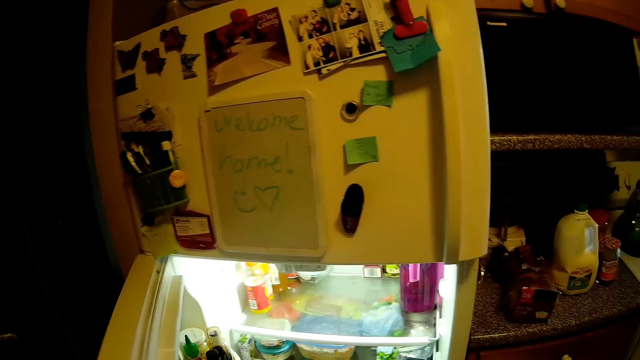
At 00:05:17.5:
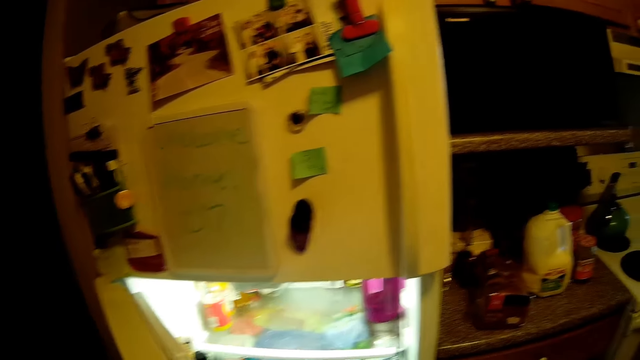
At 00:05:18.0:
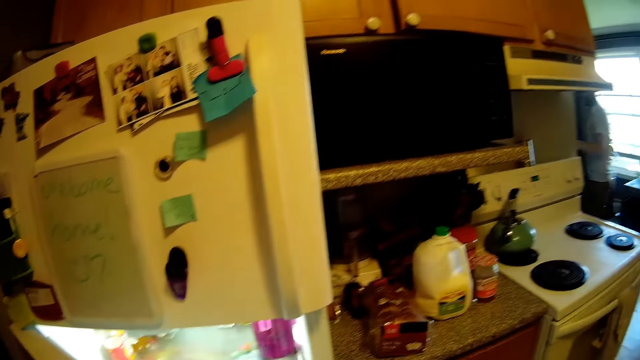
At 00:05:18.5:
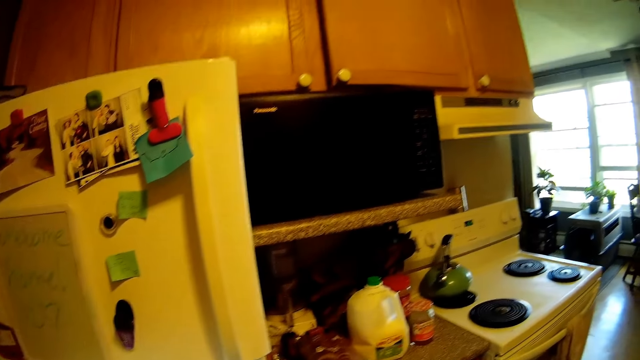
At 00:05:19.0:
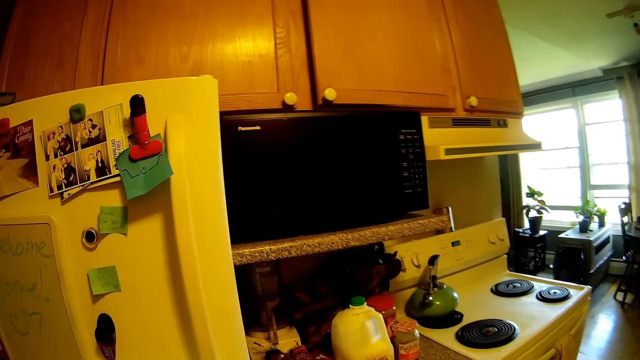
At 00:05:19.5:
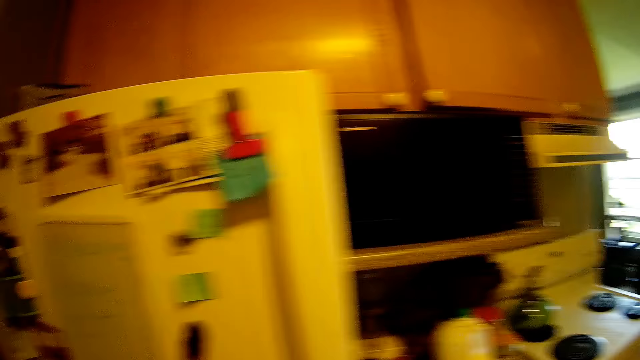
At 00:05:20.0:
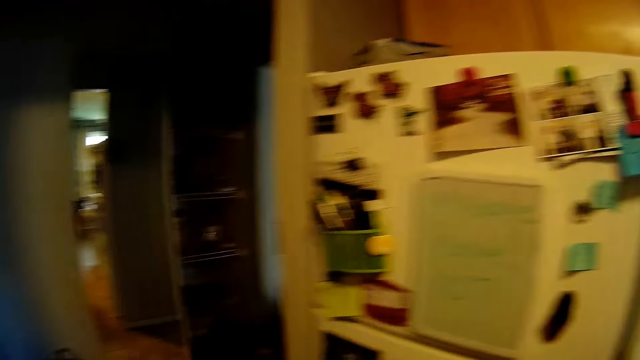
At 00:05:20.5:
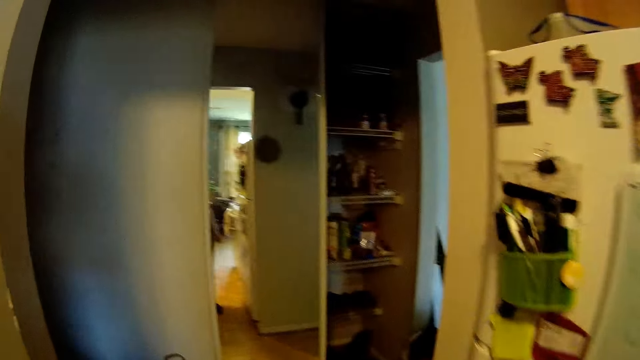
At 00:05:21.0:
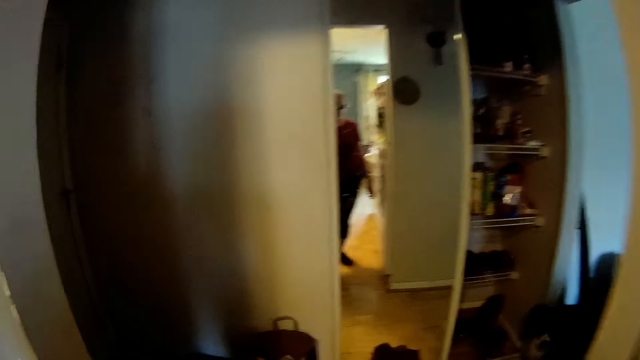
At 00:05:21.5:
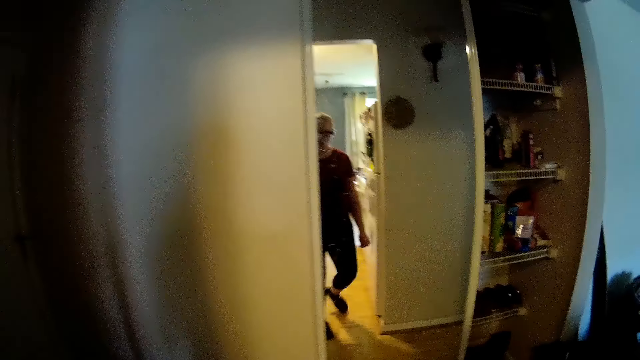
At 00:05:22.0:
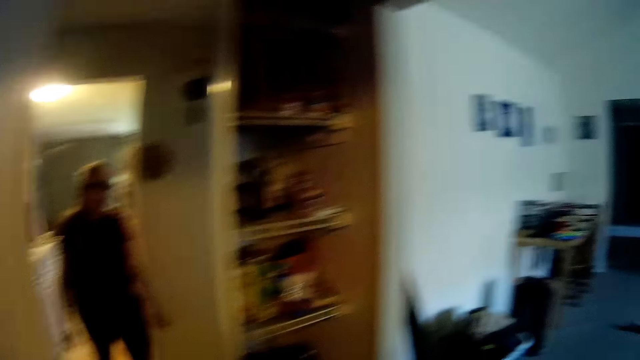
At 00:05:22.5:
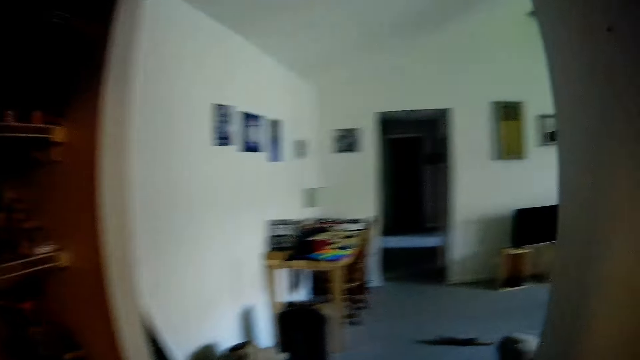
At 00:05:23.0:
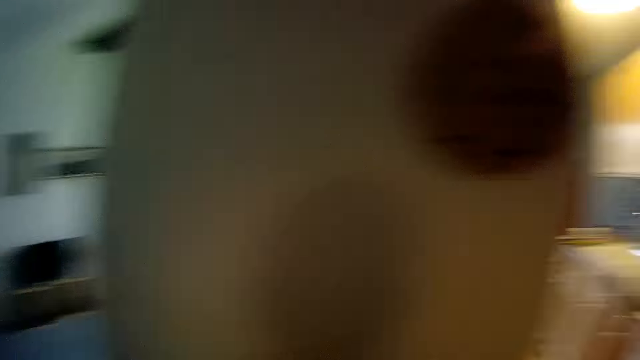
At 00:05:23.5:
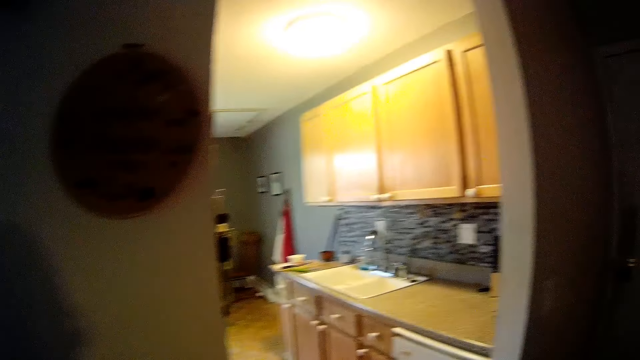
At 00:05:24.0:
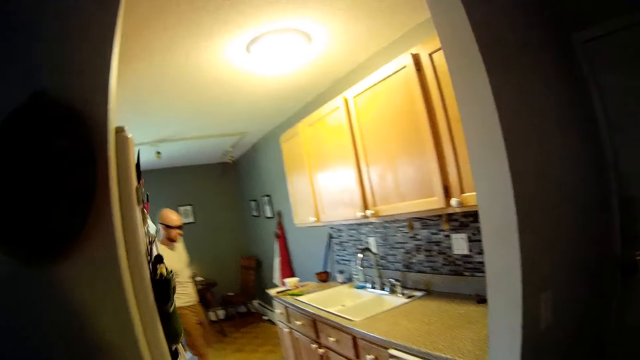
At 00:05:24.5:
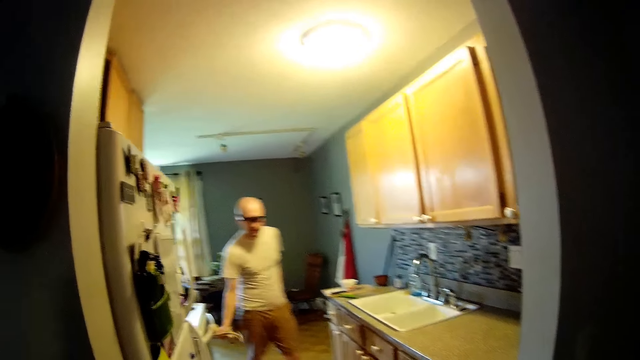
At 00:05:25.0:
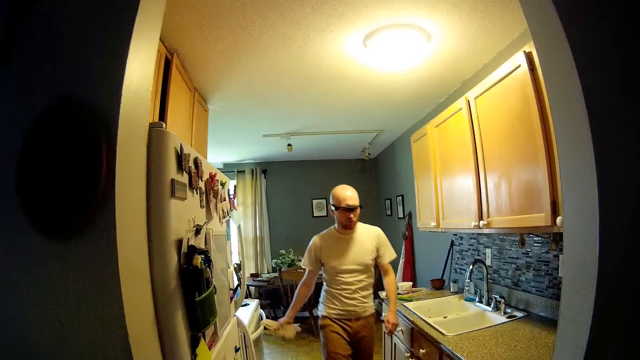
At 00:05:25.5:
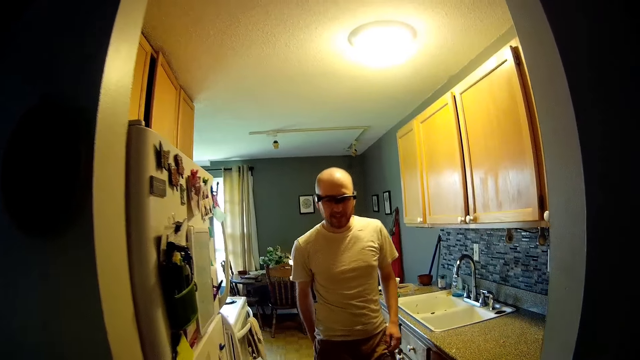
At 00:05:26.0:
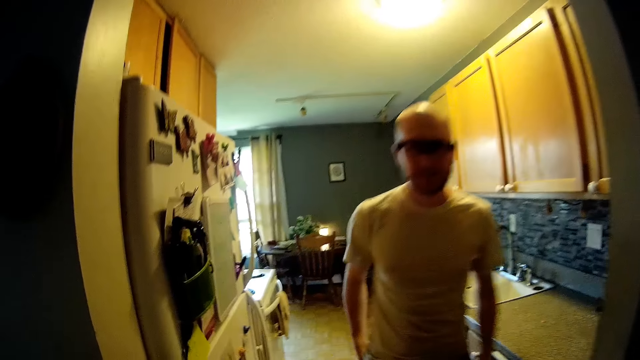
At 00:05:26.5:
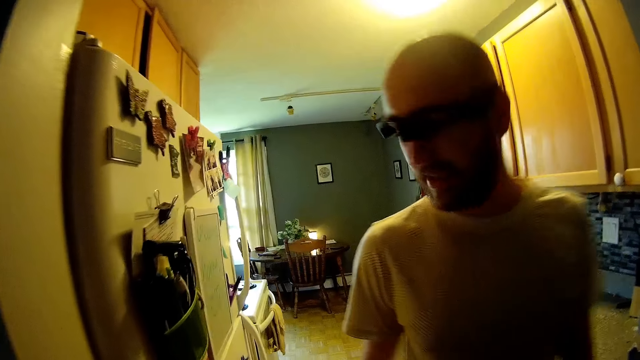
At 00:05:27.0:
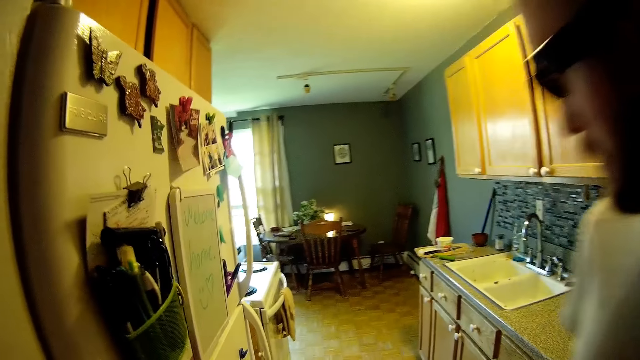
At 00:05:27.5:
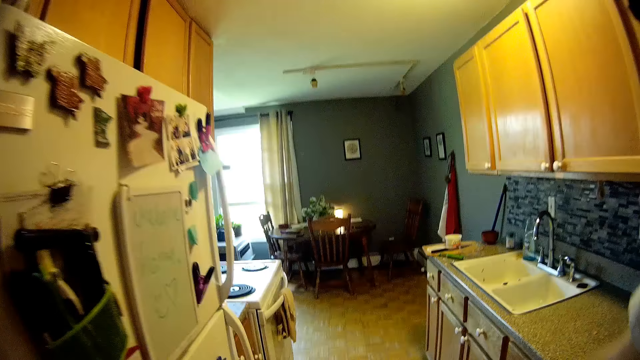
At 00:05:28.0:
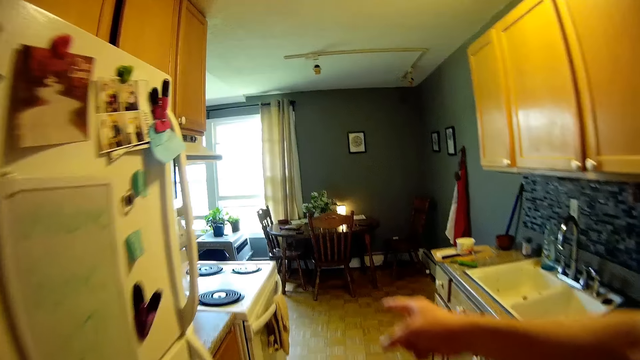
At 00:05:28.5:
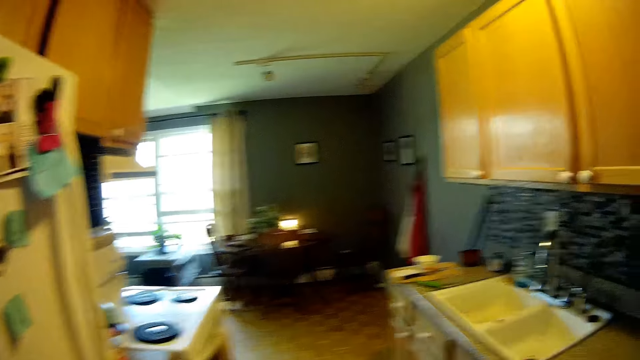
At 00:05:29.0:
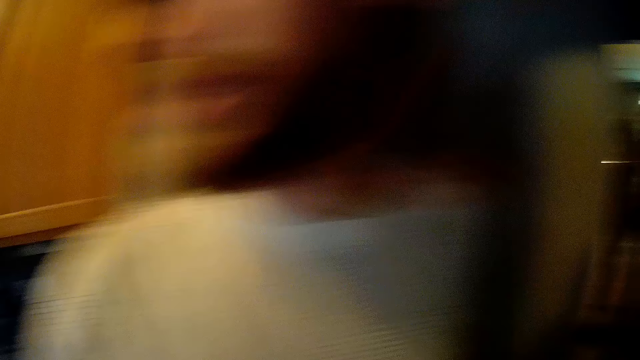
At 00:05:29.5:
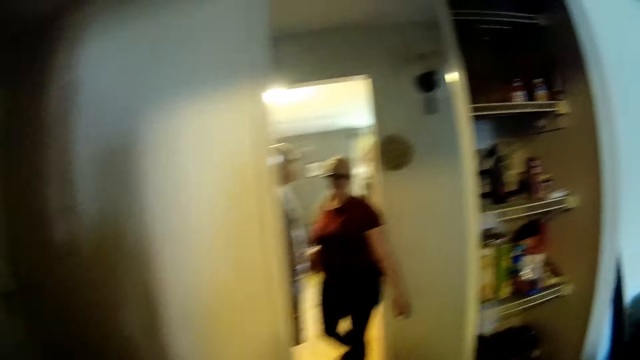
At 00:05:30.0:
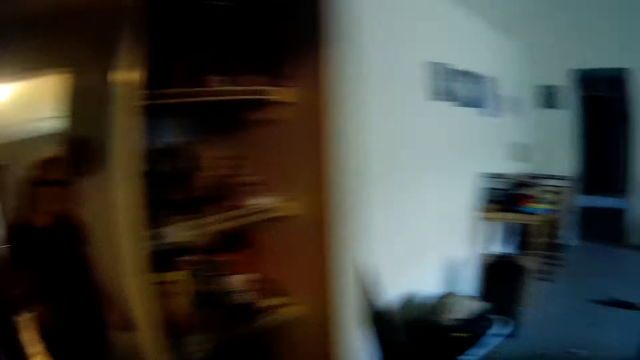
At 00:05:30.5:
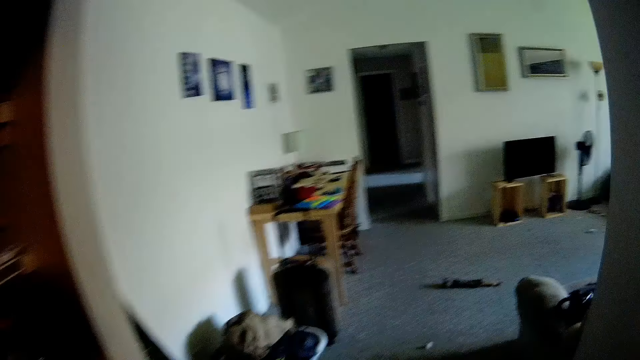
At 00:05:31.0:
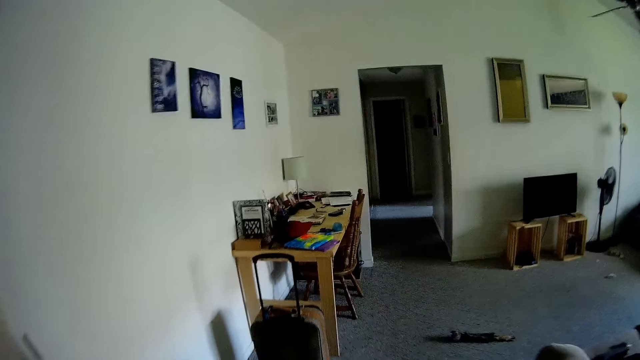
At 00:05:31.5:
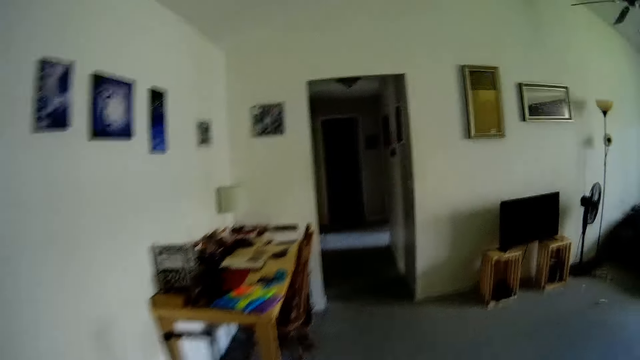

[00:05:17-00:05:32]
The camera wearer closes the fridge with her right hand. She talks with a man. She looks around. The man cleans his hands with a napkin. The man walks toward the camera wearer and speaks to the camera wearer. The camera wearer talks with the man. The man speaks to the camera wearer. The camera wearer laughs. She looks around.

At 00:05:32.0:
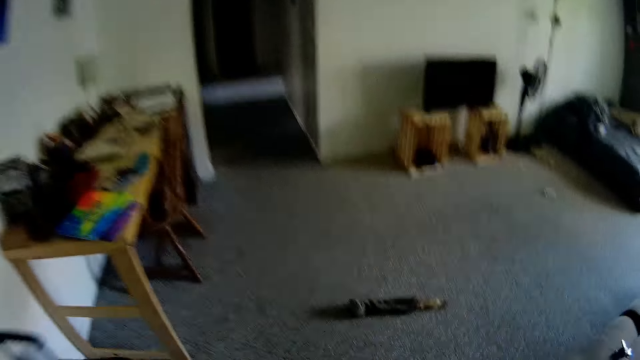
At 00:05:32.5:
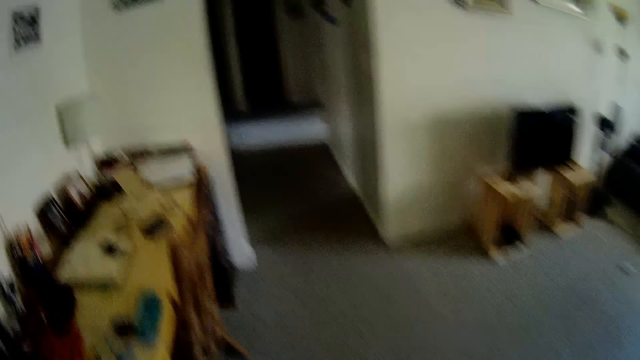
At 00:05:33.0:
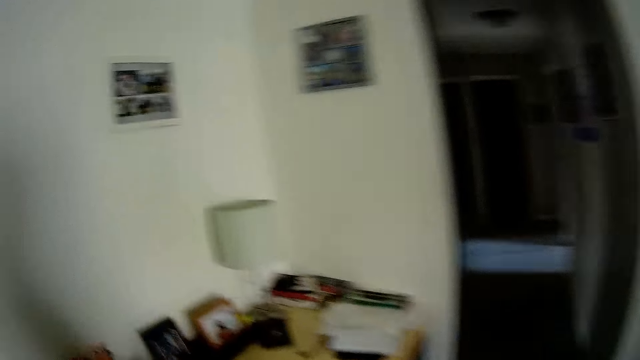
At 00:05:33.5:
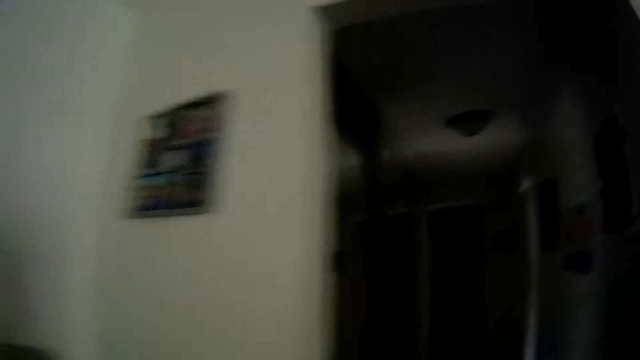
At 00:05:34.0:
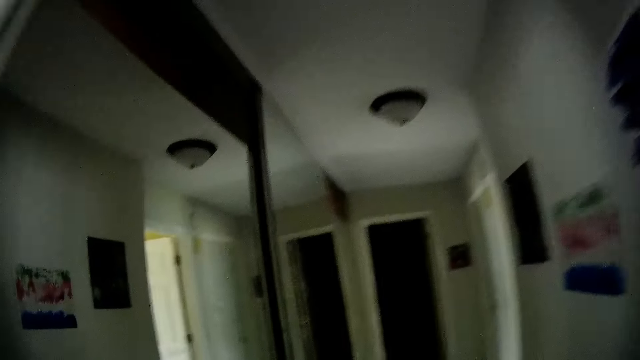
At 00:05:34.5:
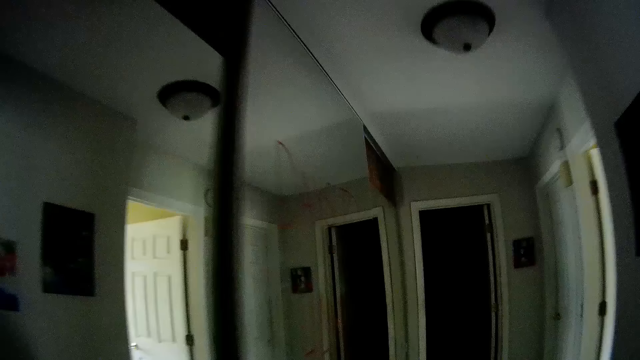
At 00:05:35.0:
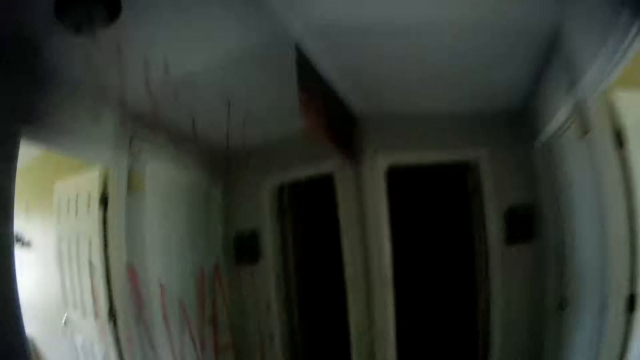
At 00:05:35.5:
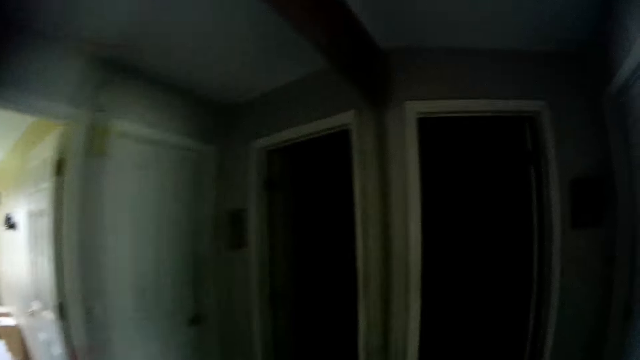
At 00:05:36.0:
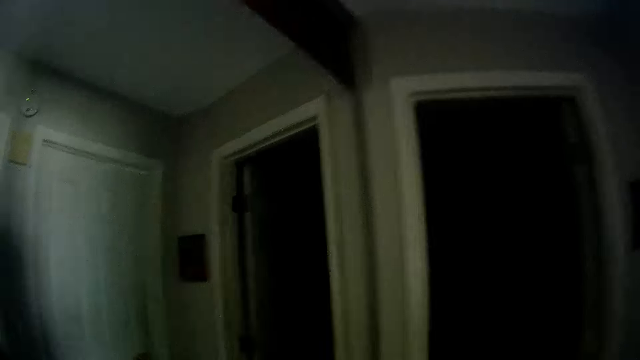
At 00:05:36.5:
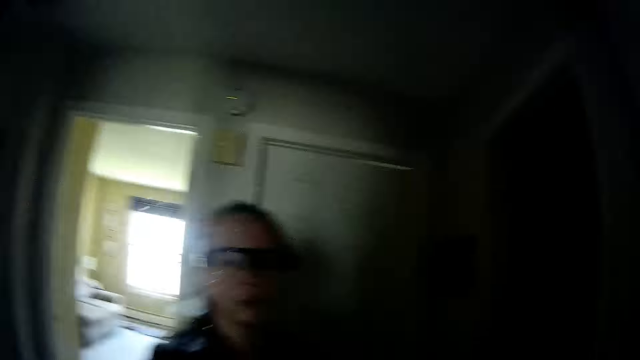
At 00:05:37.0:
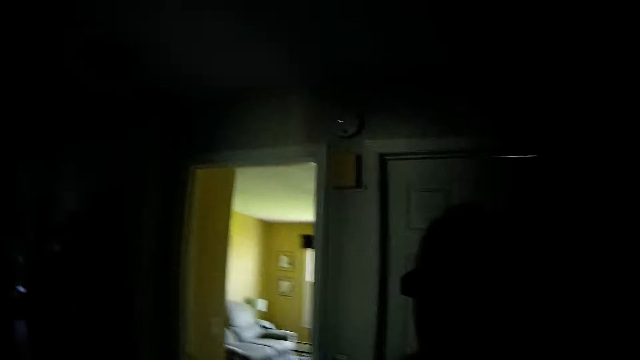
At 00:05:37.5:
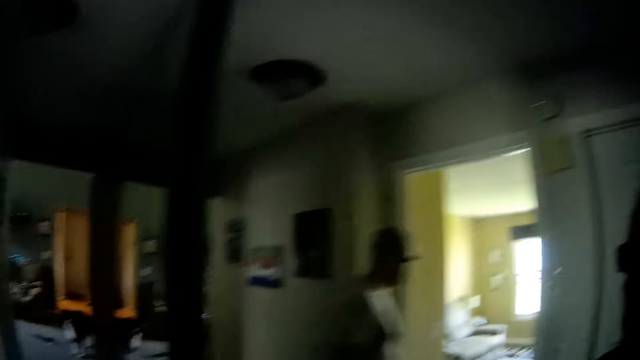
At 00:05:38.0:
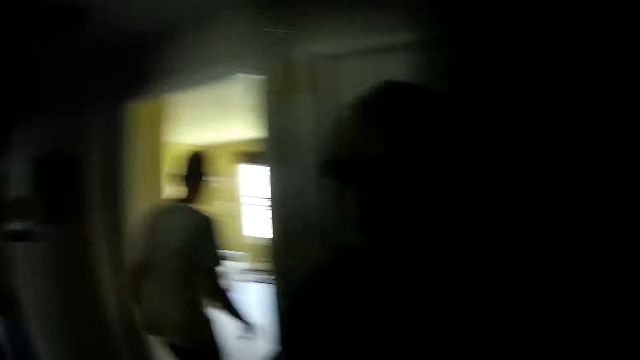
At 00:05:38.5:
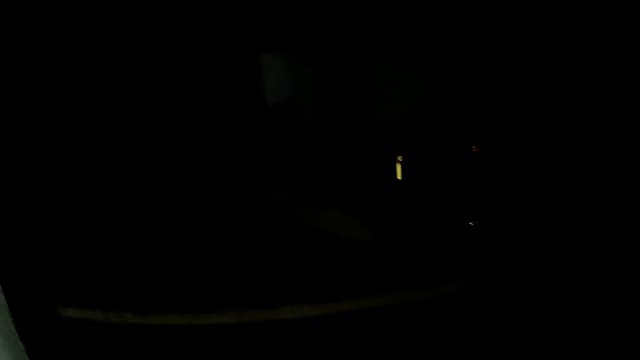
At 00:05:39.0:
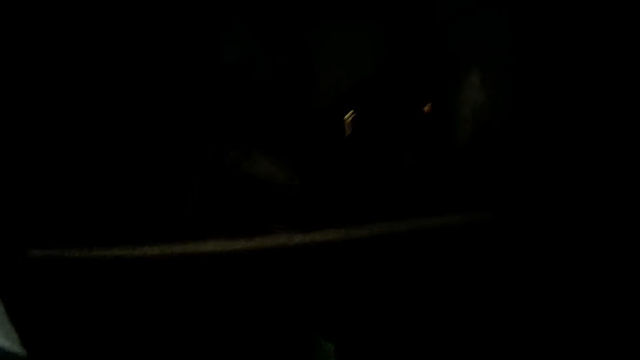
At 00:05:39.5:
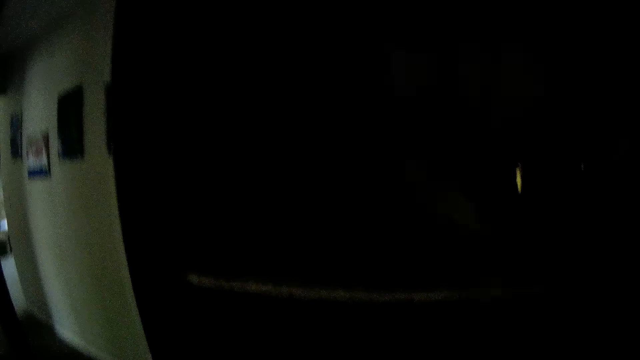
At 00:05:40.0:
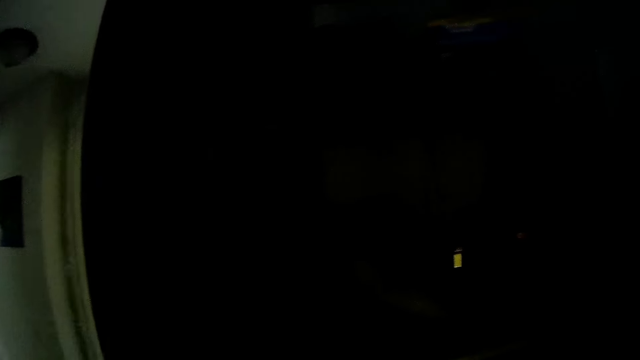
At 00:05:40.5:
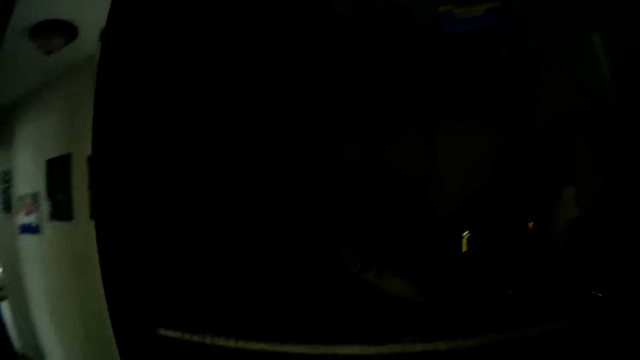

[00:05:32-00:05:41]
The camera wearer speaks to the man. The man speaks to the camera wearer and walks to a sitting room. The camera wearer looks around.
